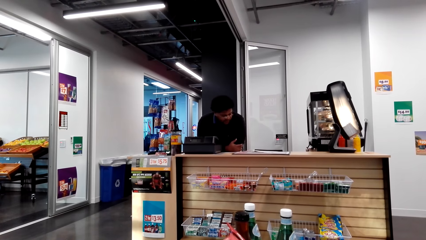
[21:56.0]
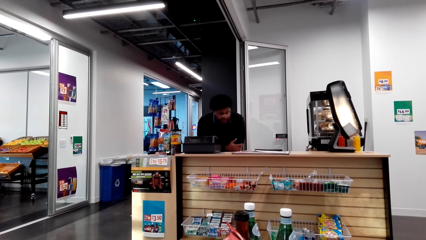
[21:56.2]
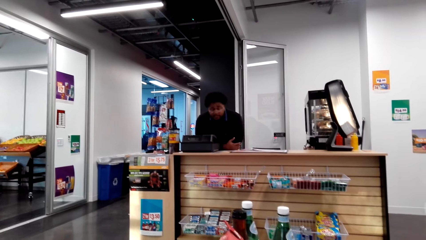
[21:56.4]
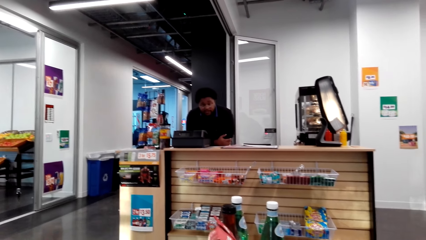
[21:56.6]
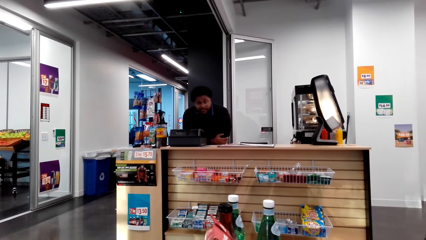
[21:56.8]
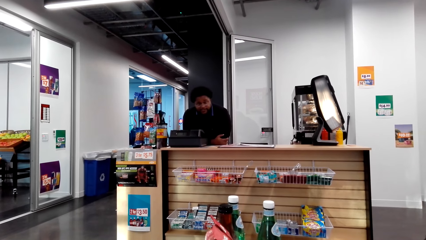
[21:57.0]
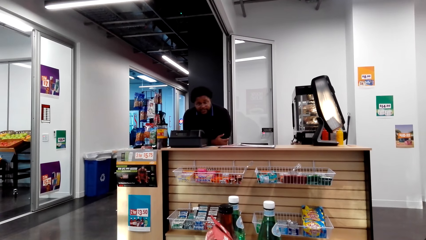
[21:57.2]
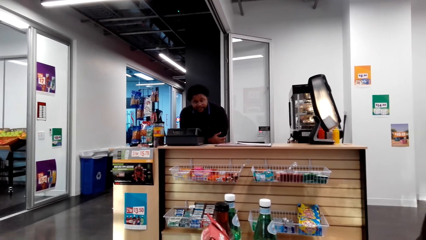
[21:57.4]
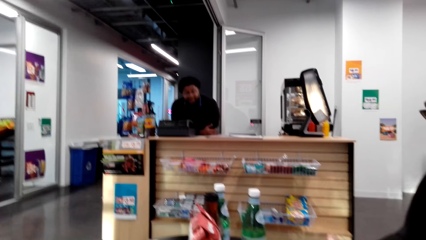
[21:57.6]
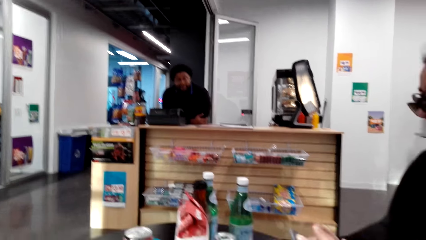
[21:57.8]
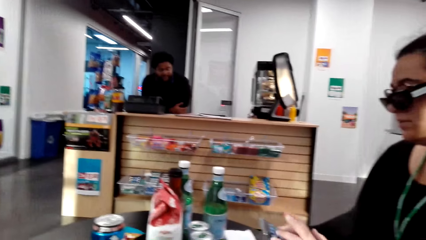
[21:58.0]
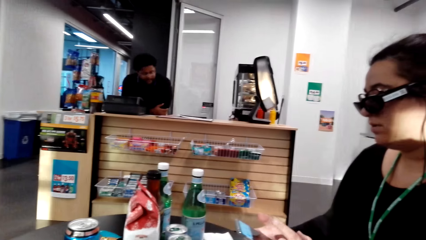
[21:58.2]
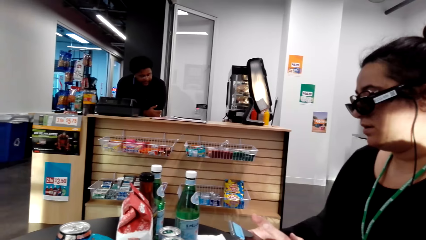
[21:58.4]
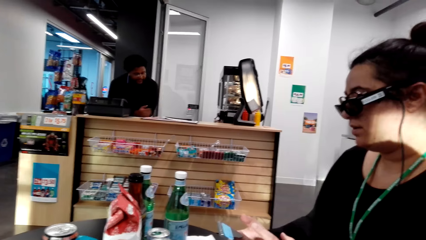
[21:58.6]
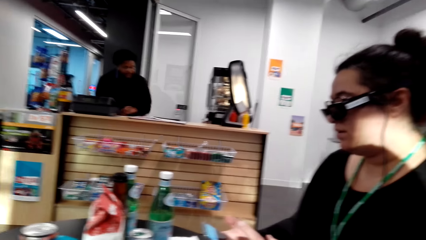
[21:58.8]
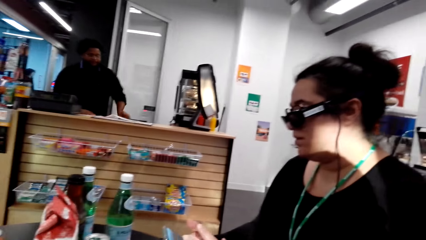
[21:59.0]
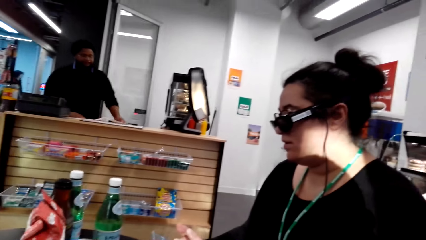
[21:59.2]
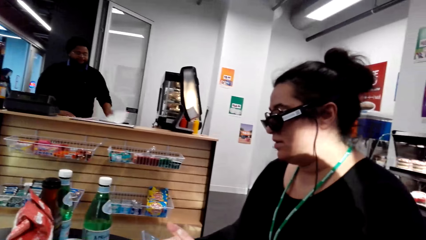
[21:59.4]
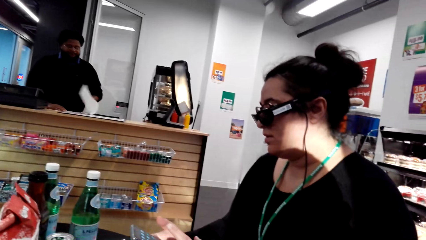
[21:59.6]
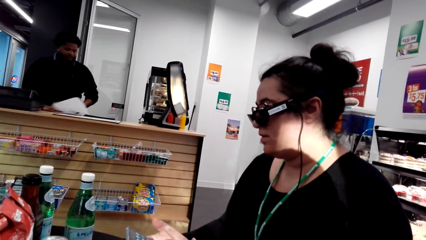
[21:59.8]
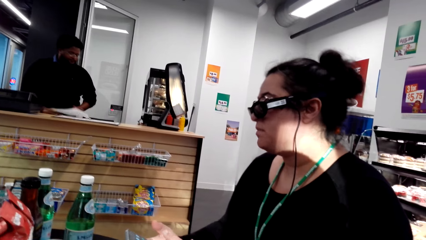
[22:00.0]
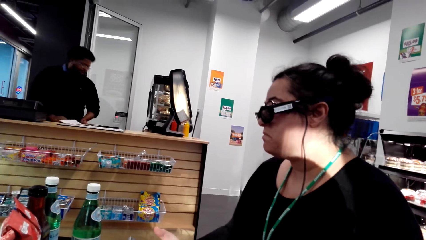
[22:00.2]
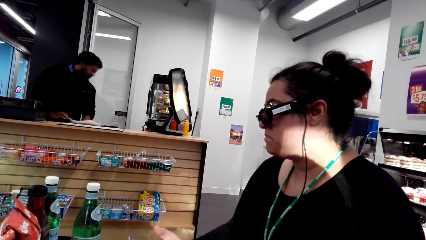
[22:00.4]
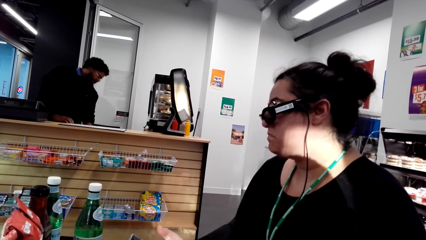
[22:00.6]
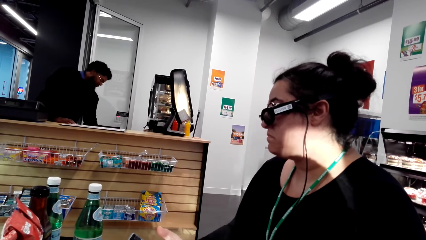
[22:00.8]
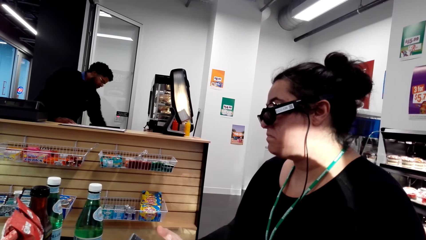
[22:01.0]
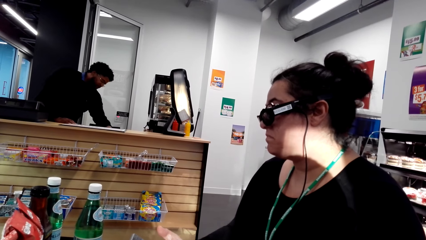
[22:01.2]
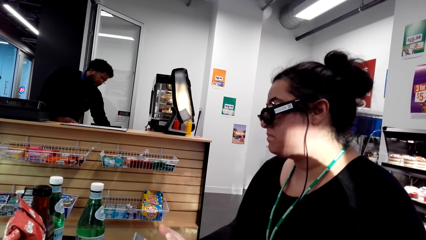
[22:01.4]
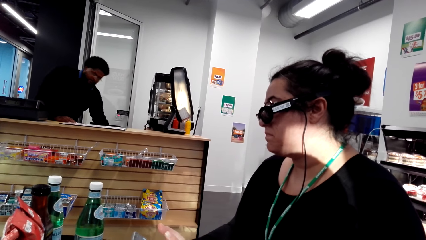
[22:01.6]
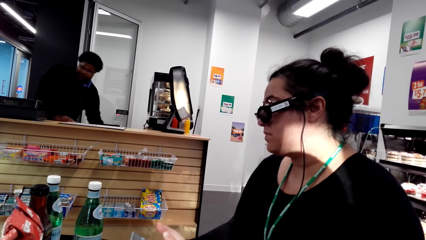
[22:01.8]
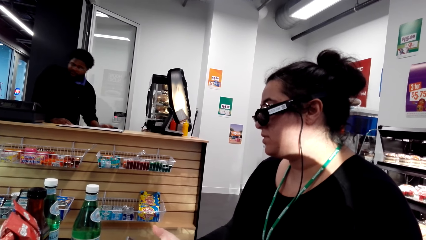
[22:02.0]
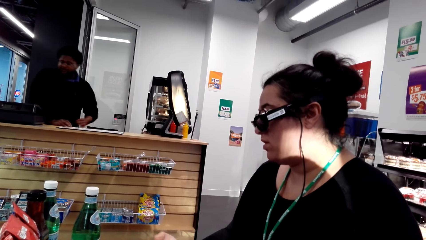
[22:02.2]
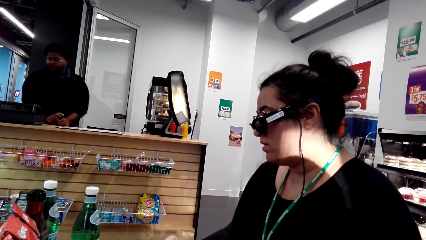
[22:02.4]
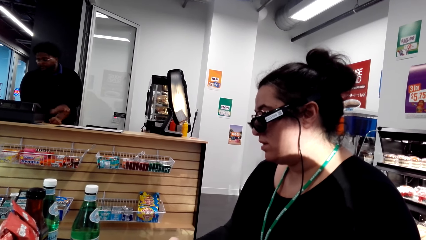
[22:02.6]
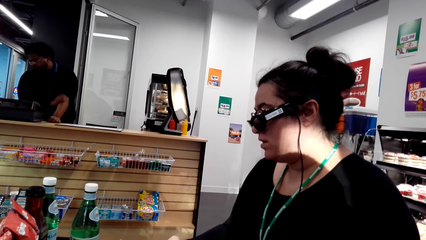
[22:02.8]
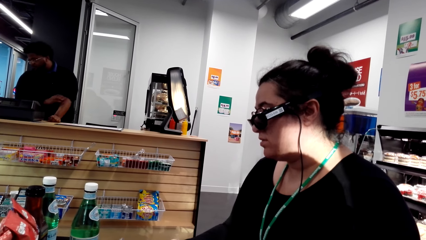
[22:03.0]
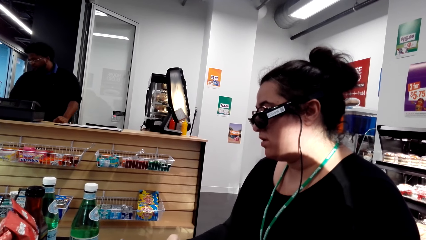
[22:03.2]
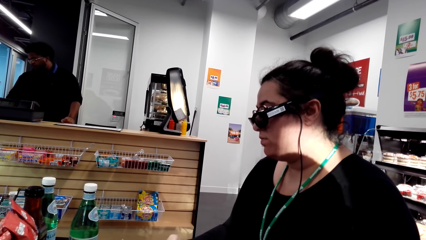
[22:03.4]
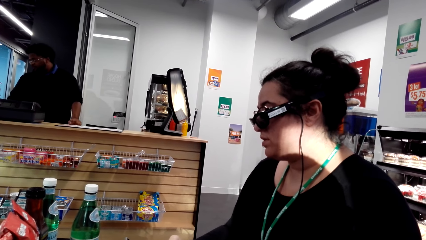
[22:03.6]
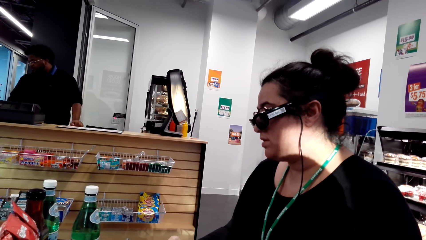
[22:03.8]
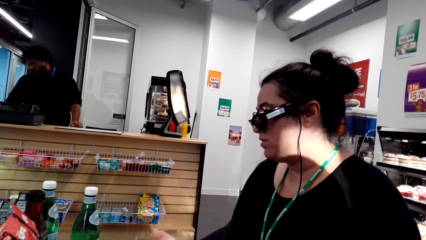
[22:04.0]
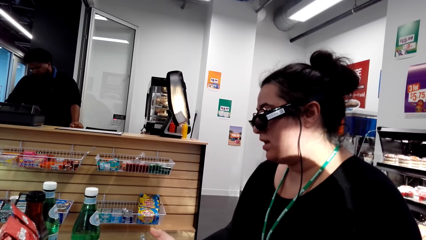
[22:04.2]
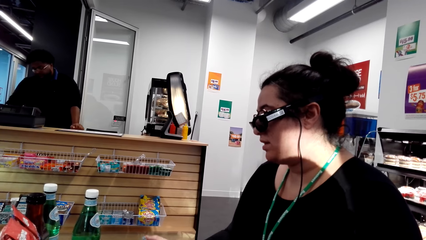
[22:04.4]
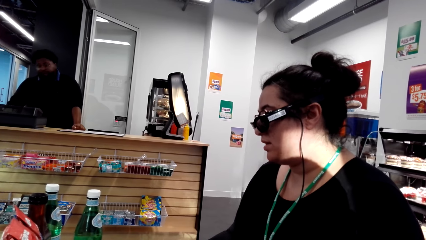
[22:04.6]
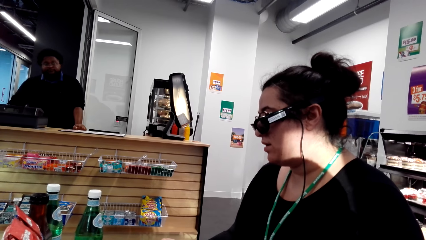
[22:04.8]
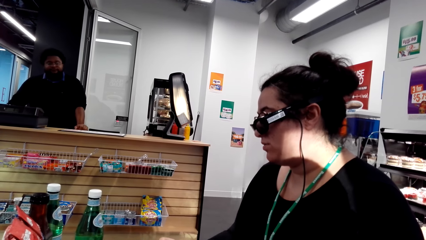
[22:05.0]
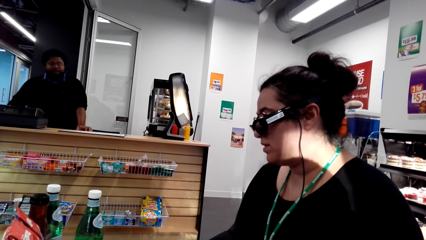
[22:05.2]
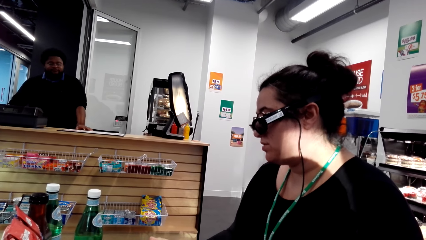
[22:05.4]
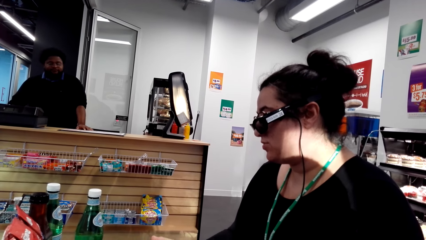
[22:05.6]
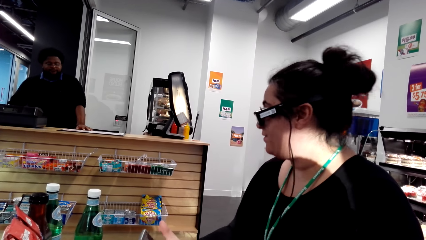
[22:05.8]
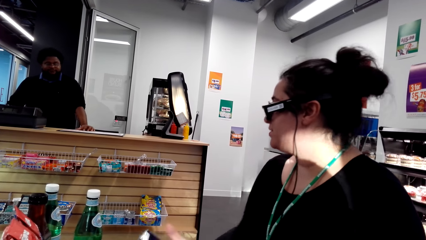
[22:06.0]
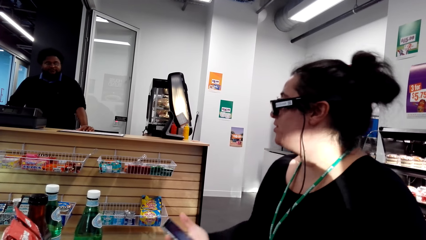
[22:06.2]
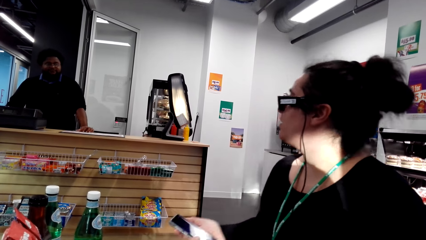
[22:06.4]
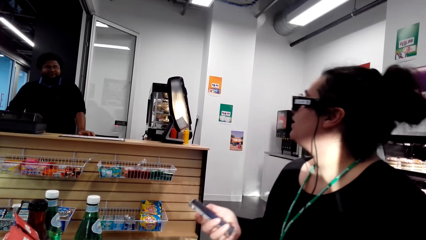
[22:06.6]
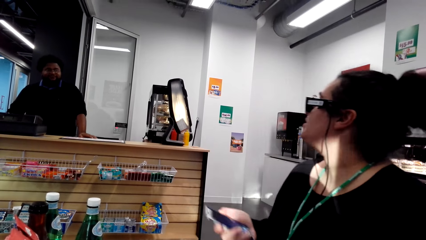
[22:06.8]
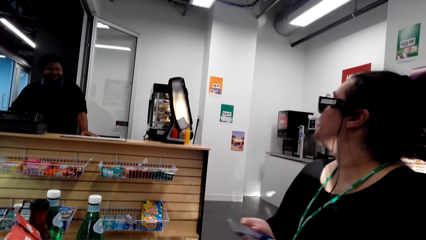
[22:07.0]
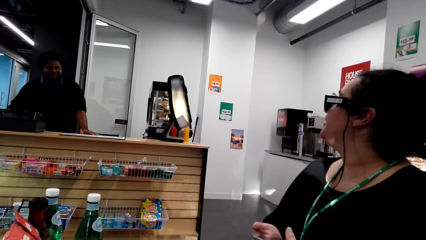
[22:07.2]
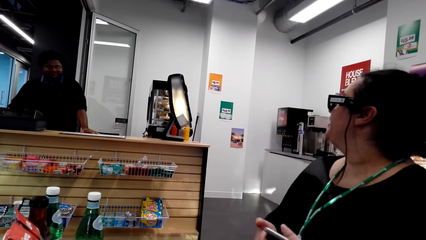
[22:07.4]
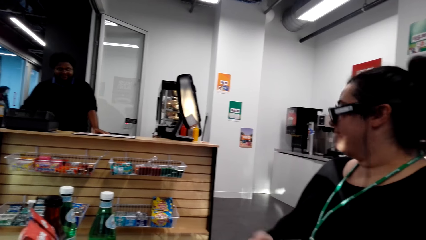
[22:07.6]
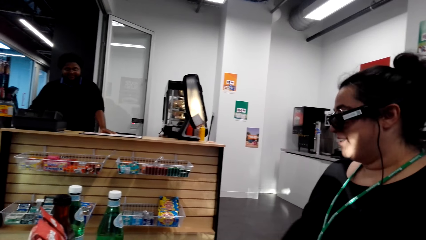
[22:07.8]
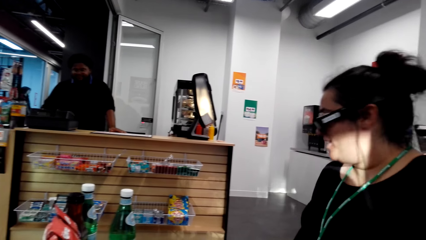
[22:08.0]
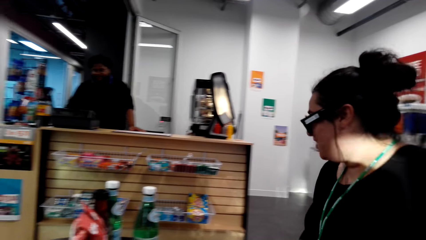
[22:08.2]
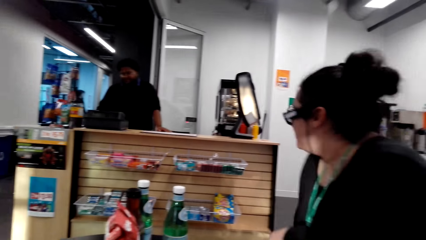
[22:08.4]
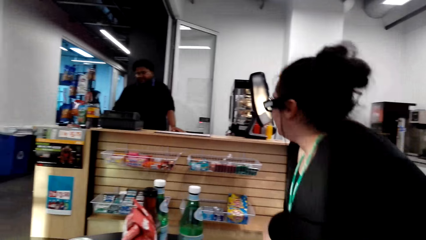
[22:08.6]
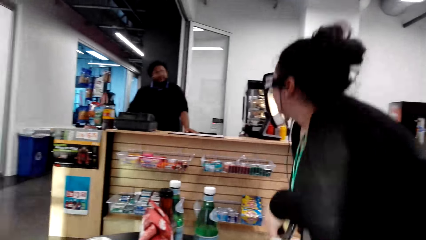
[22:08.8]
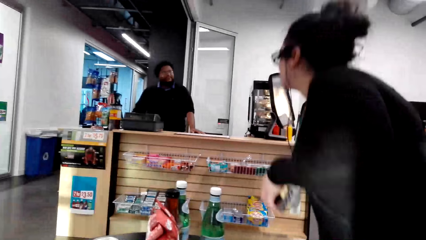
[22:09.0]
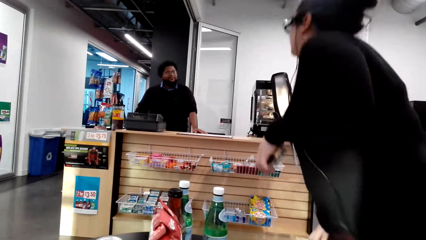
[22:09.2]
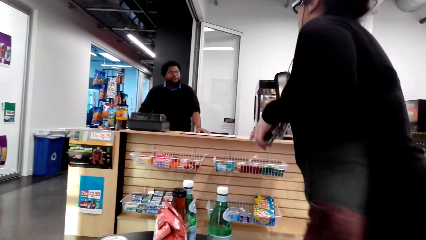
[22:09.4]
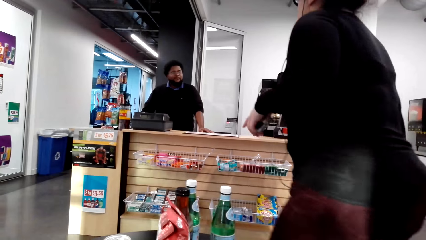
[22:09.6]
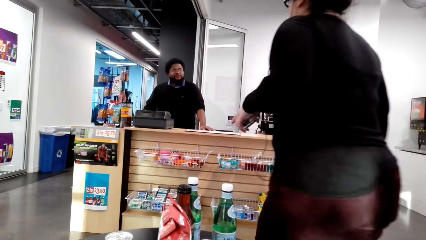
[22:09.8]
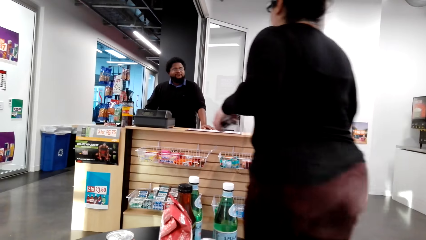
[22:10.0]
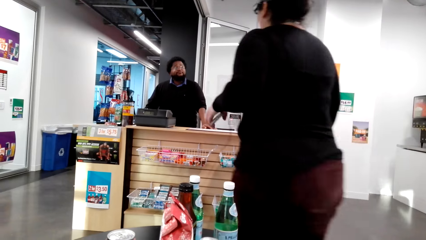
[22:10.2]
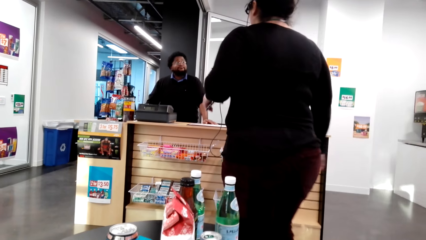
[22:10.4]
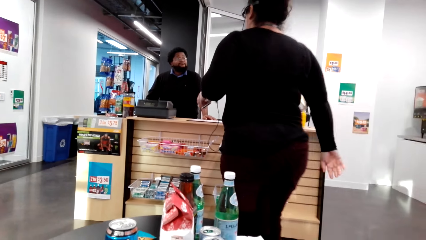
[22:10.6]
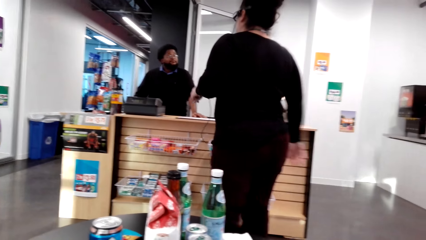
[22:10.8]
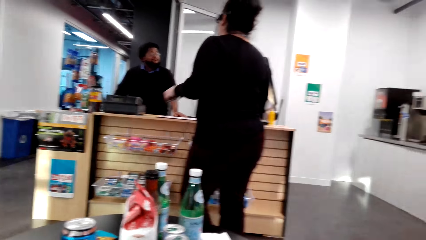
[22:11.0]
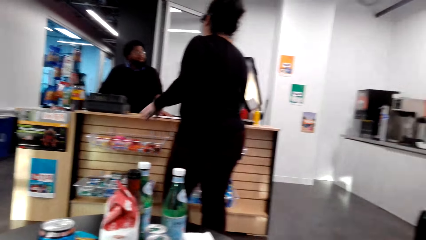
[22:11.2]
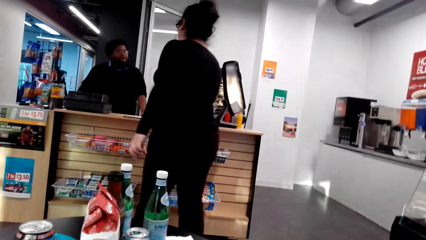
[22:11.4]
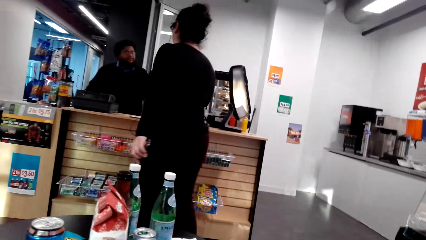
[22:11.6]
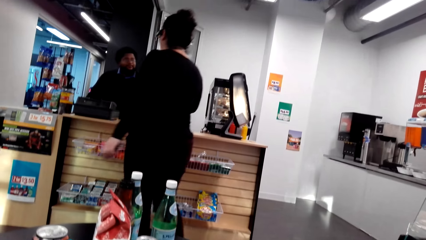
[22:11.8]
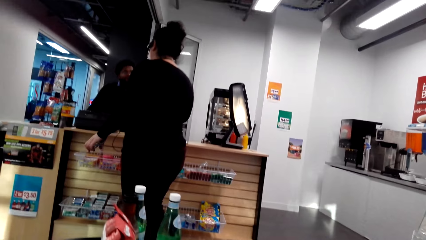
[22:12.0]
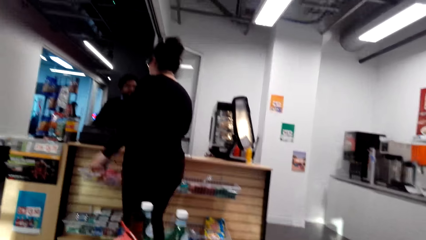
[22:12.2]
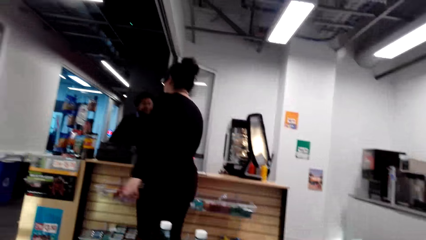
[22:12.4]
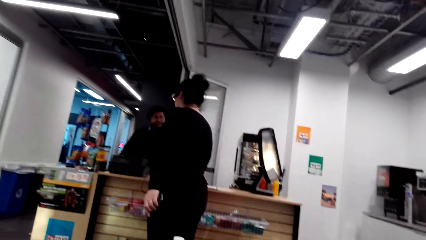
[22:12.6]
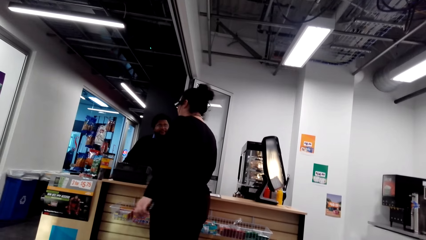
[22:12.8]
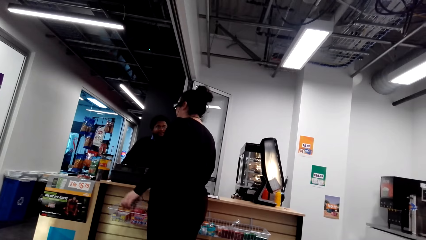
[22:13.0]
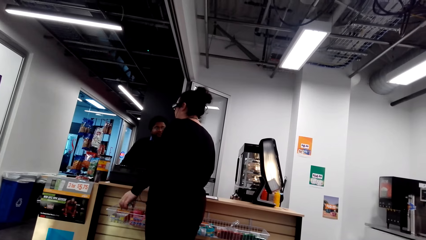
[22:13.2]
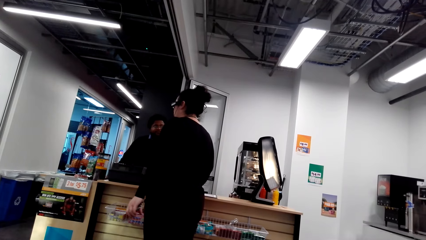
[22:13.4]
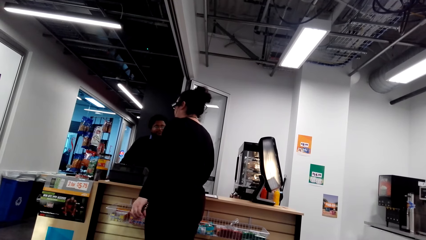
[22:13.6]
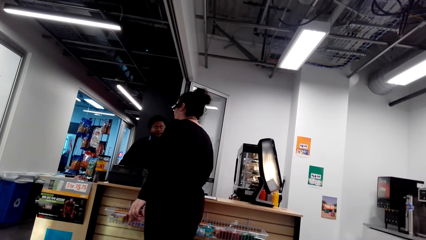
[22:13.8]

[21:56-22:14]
A woman operates a phone. The camera wearer talks to the woman. A man turns a paper and puts down the paper. The camera wearer stares at the woman. The woman switches the phone to the other hand. She stands up and walks towards a person.
